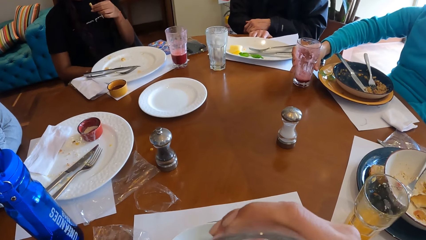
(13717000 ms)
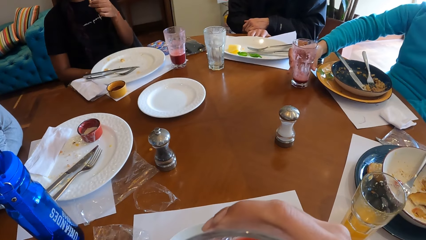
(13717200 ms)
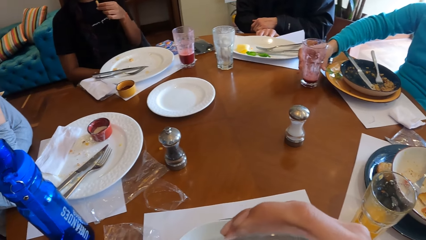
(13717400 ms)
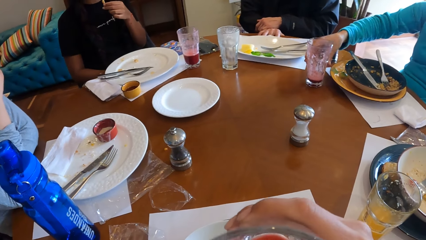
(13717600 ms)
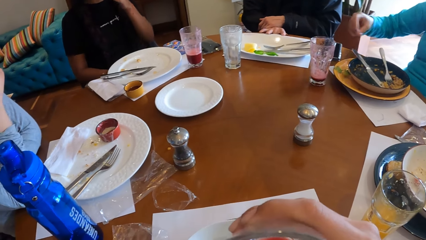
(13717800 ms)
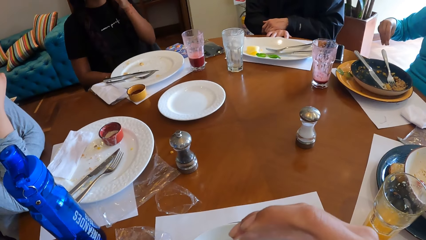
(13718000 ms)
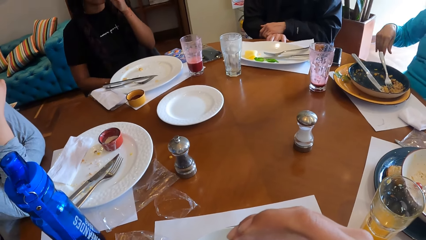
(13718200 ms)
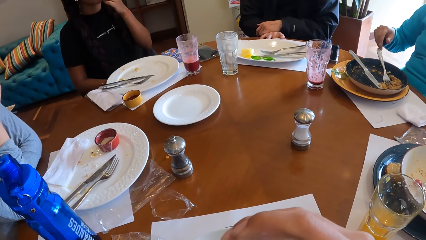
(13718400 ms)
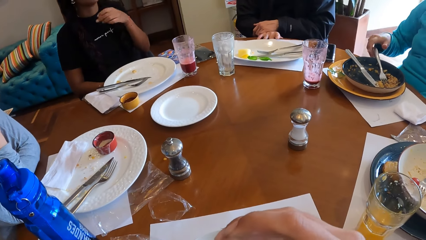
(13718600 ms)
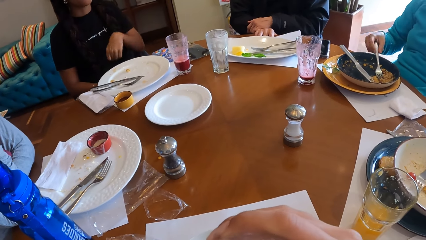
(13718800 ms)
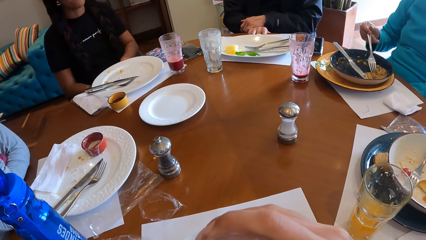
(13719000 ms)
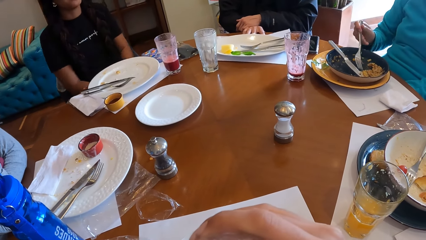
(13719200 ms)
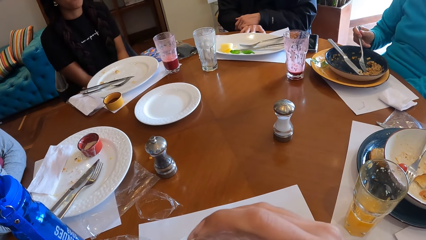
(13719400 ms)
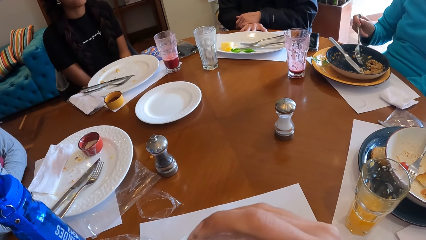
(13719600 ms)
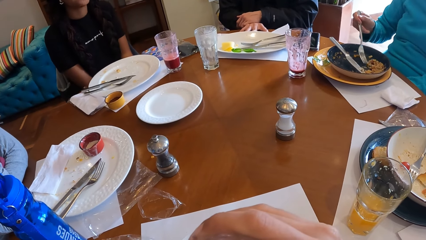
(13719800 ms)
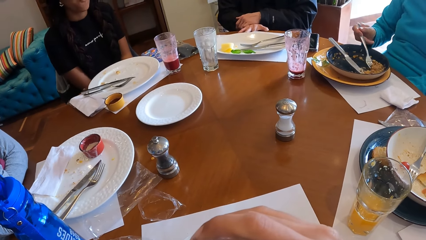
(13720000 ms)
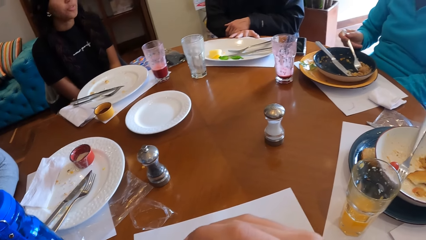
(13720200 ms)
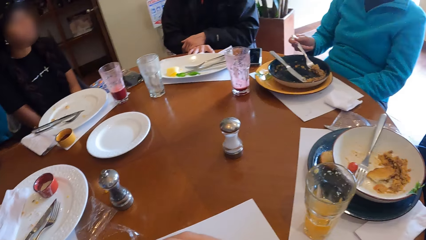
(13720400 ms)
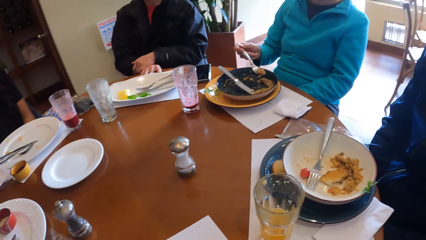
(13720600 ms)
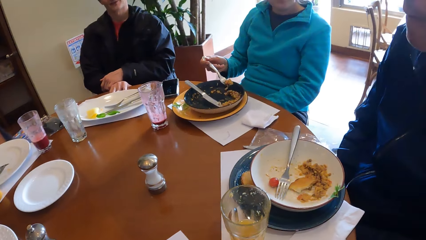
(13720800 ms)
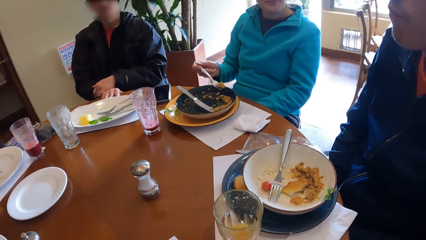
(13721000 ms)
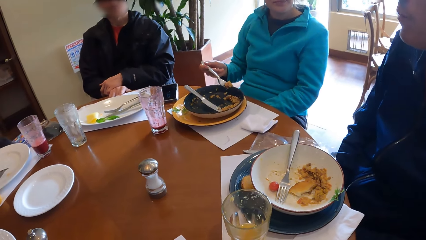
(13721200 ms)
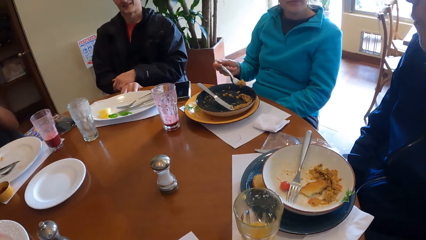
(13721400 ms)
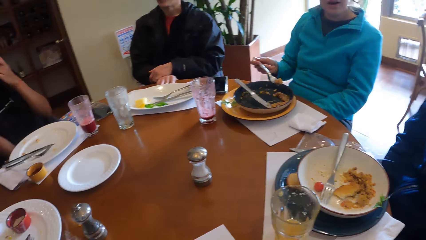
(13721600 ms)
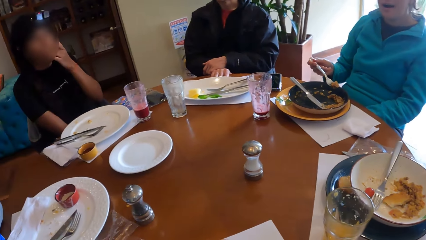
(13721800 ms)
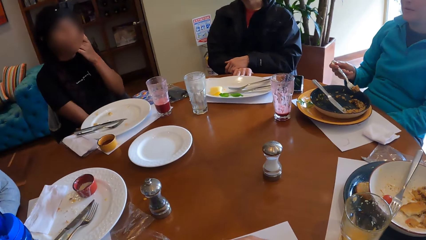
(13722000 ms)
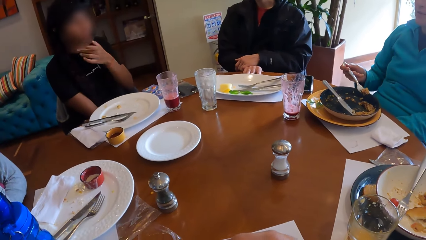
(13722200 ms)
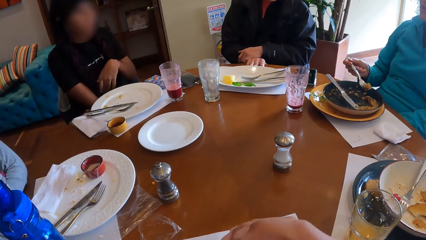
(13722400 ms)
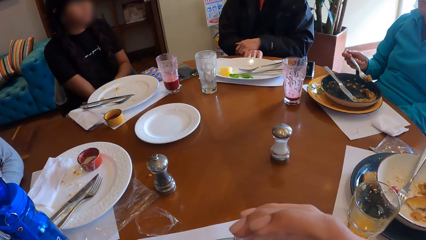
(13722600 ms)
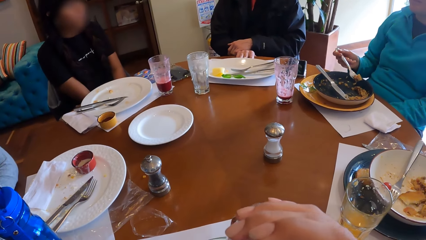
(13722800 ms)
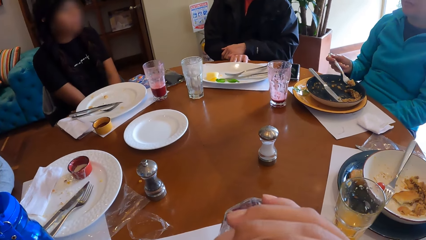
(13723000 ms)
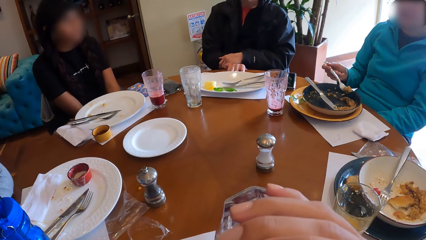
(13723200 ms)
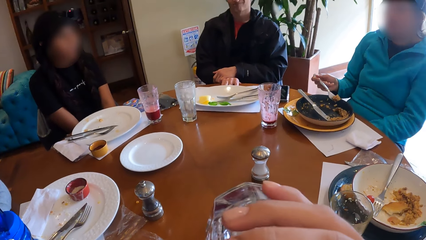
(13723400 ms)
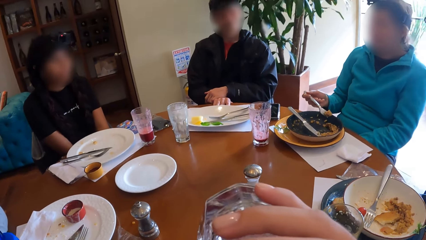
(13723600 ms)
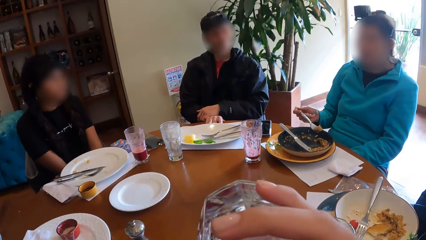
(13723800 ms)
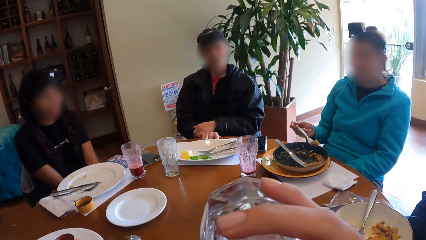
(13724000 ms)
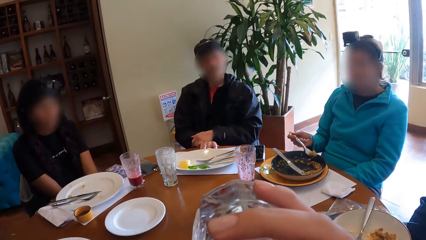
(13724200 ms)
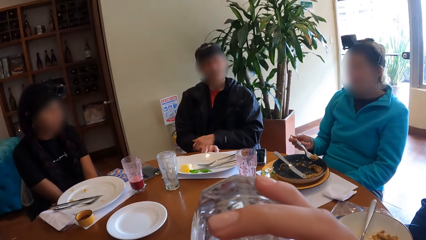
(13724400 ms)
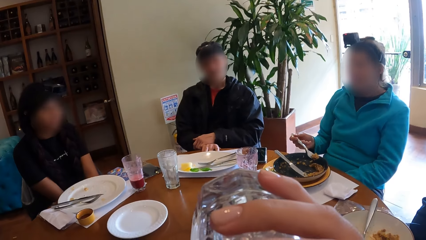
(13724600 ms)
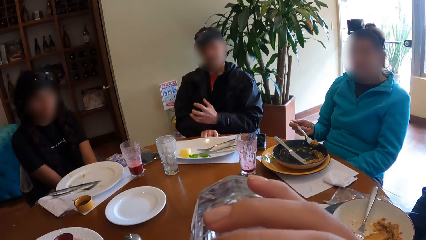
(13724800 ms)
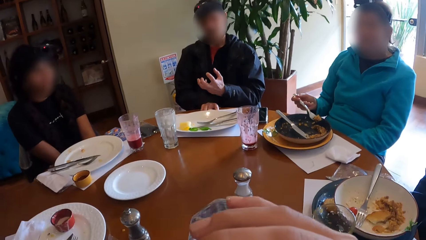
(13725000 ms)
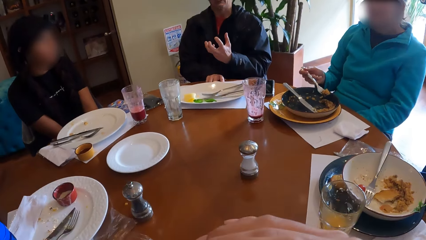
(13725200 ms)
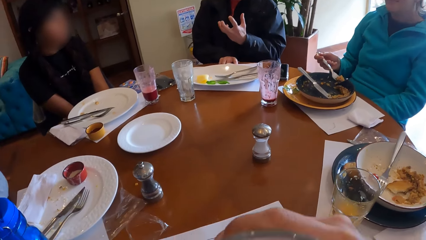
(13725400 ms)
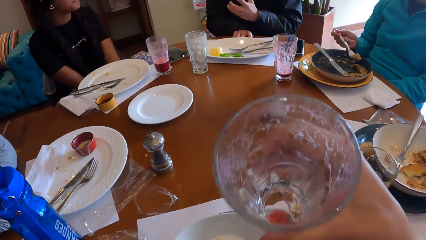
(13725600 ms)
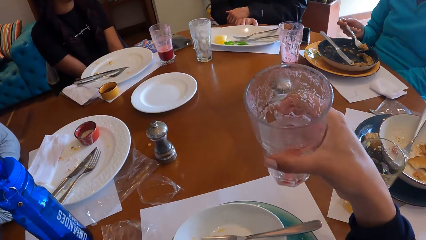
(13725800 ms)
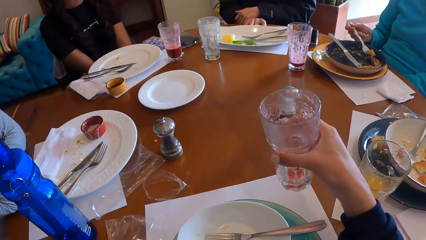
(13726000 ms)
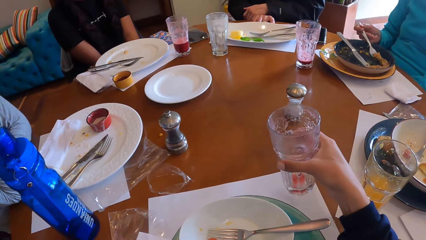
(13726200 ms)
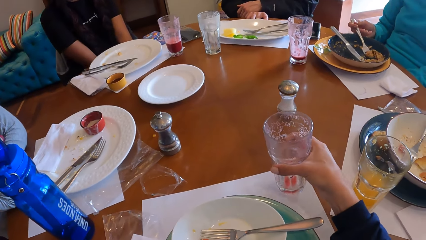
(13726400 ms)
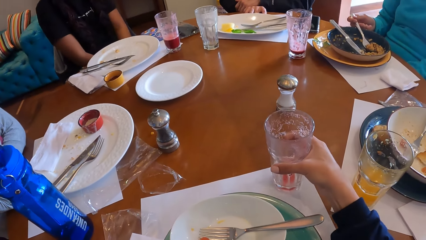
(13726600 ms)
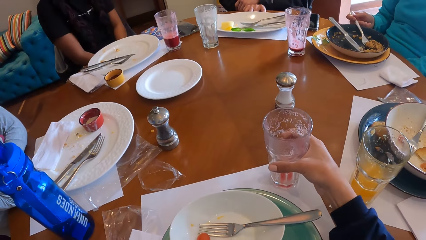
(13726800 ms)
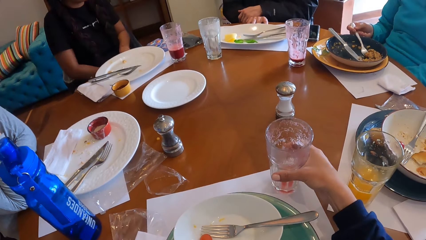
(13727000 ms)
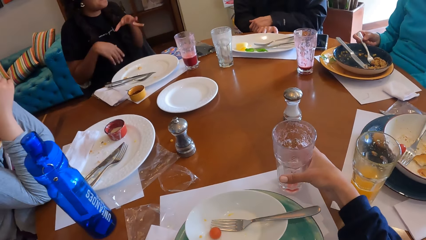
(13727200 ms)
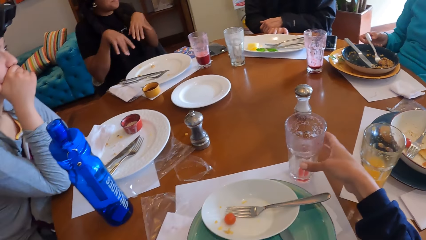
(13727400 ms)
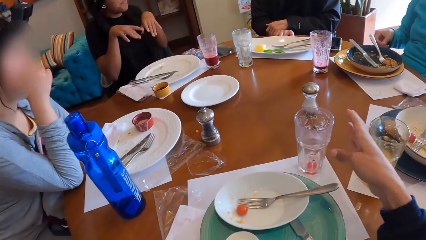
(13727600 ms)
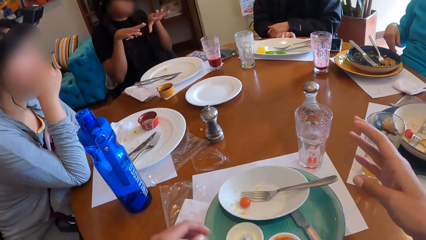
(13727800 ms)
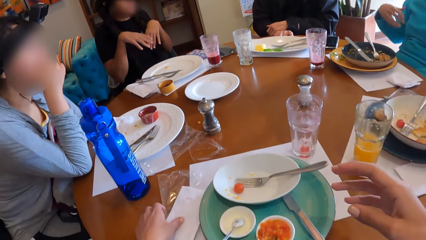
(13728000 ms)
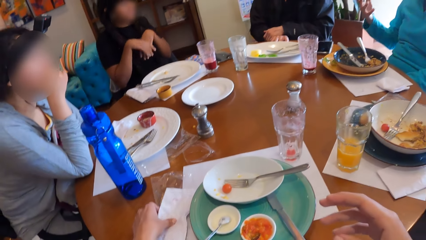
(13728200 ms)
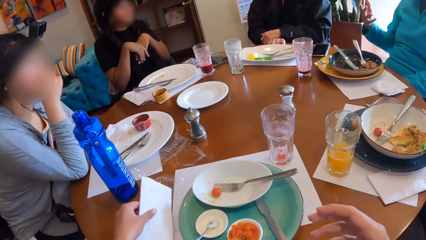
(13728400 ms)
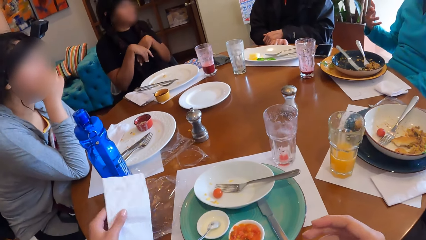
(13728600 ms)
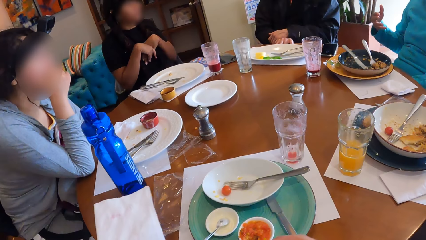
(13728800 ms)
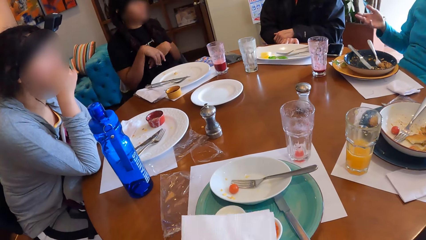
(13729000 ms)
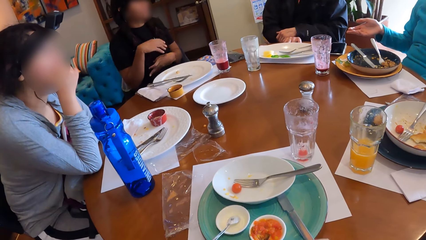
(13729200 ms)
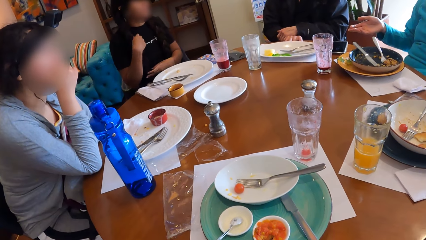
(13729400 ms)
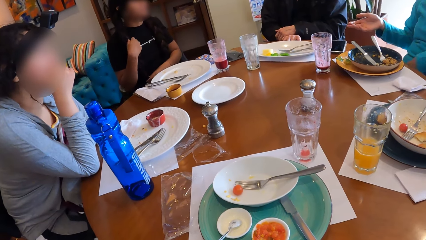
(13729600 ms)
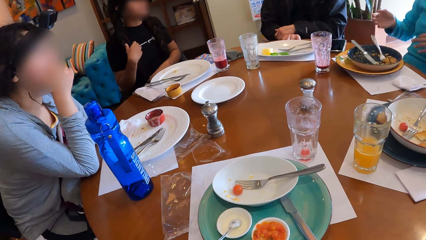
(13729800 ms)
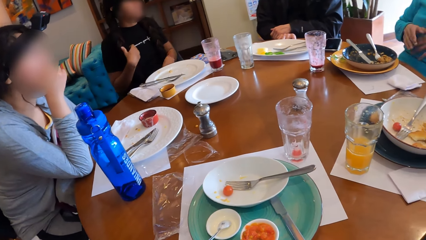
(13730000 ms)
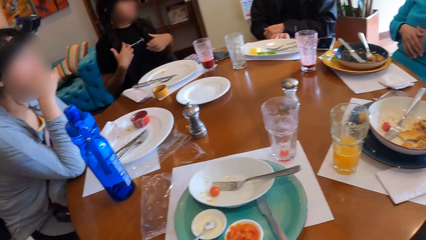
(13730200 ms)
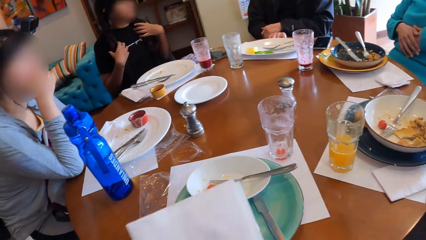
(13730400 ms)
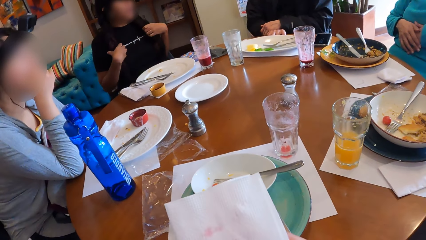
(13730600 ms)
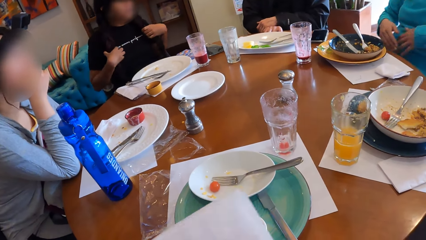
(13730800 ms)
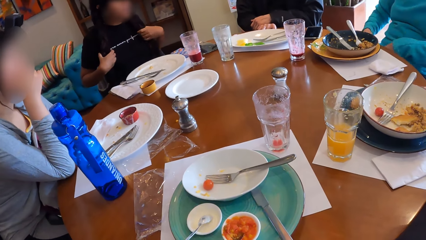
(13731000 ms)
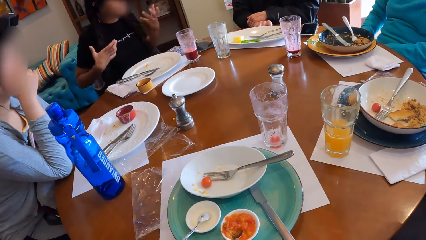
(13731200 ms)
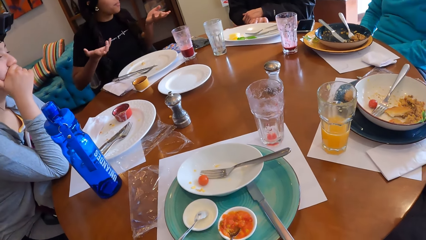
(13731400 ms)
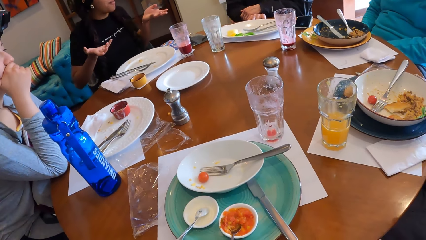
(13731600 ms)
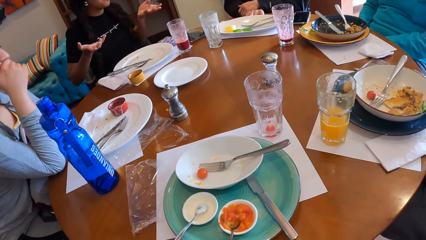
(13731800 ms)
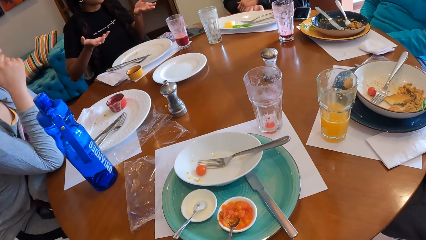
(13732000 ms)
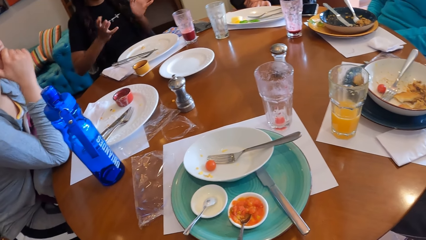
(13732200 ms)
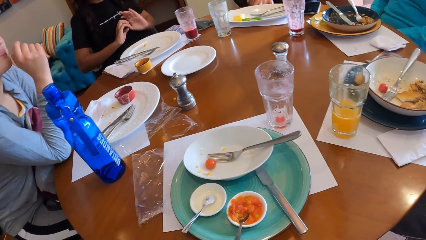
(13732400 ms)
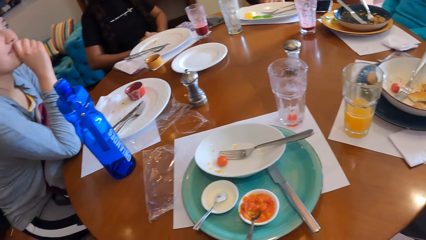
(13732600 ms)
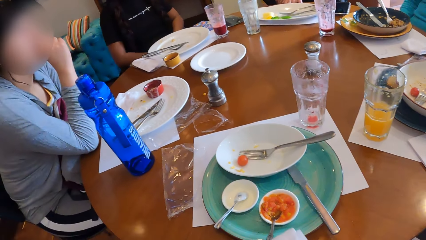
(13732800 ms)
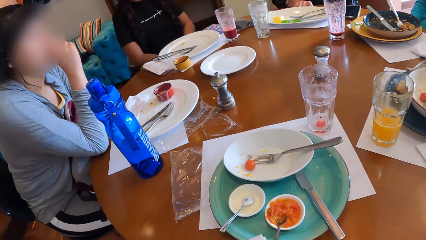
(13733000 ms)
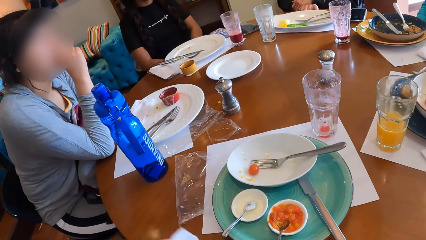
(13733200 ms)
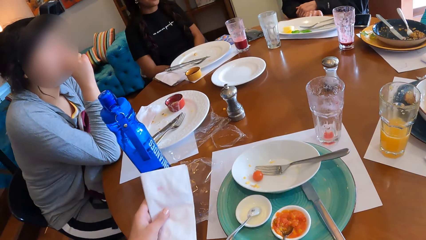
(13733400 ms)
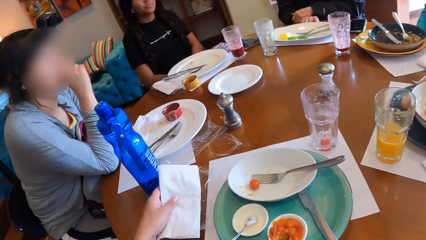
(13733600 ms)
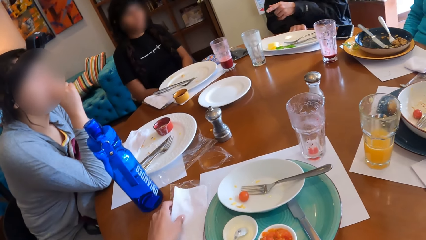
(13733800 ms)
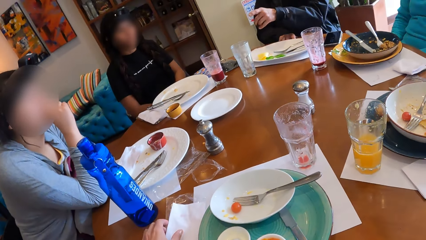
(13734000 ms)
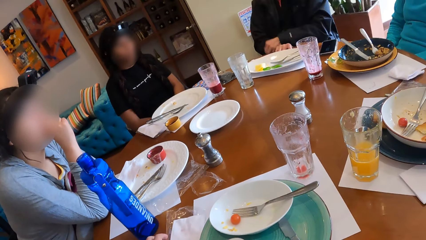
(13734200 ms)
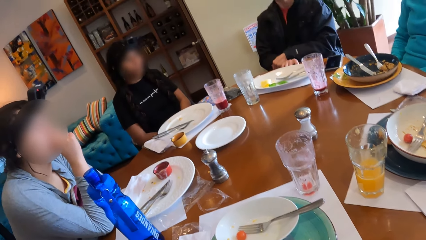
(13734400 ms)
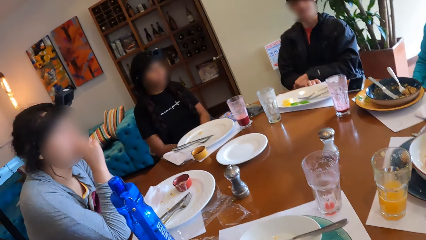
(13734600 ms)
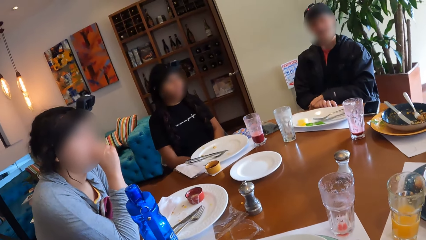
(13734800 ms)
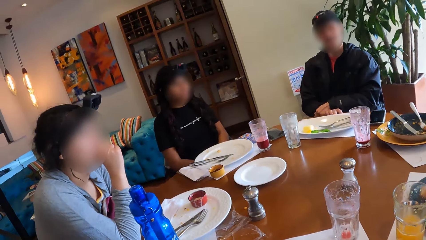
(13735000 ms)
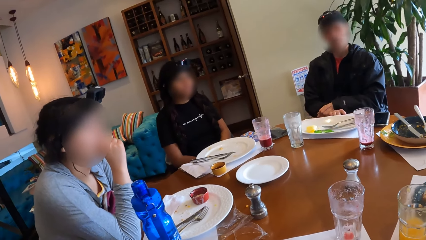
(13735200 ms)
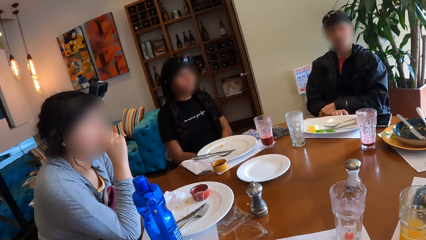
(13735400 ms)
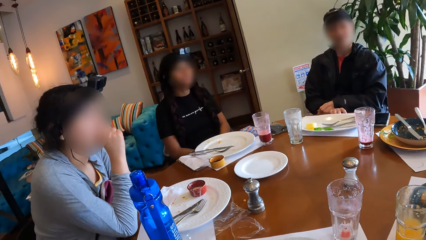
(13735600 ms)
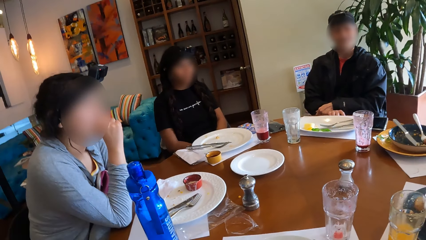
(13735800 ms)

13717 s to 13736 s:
A woman drops the cup on the table with her right hand. She takes the food from the plate with the fork in her right hand. The camera wearer drinks from the cup with her right hand. A man makes a gesture. The camera wearer drops the cup on the table with her right hand. Another woman makes a gesture. The camera wearer picks up the paper towel from the table with her left hand. She cleans her mouth with the paper towel in her left hand. The other woman makes a gesture. The camera wearer drops the paper towel on the table with her right hand.
